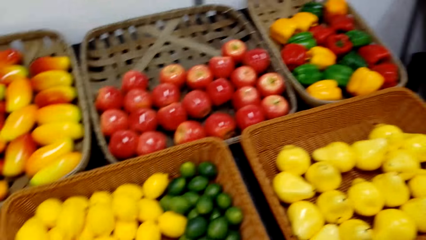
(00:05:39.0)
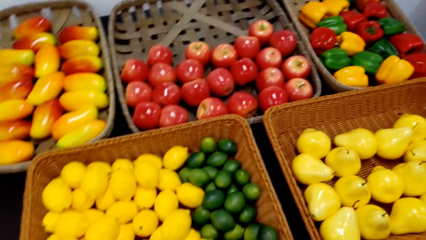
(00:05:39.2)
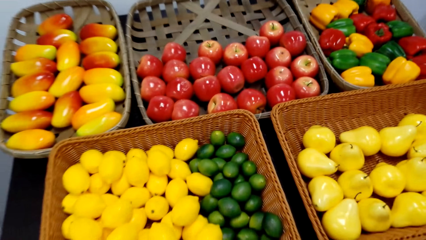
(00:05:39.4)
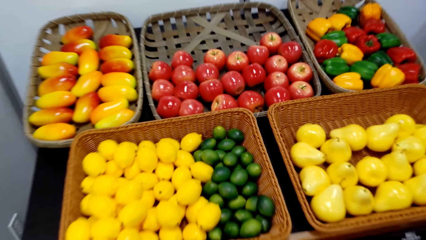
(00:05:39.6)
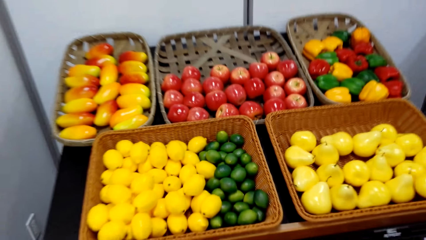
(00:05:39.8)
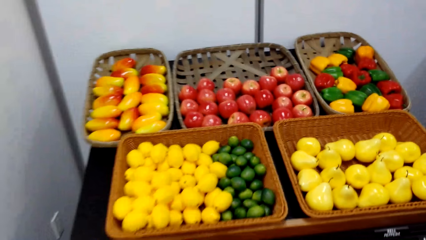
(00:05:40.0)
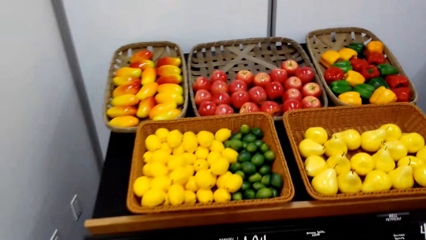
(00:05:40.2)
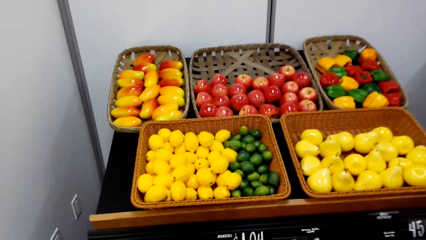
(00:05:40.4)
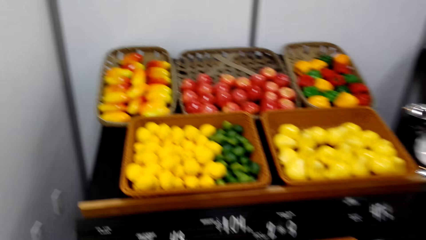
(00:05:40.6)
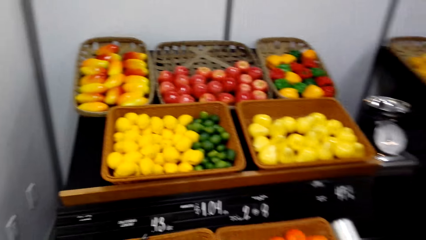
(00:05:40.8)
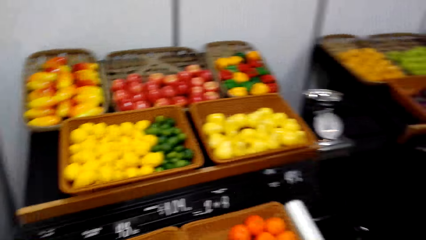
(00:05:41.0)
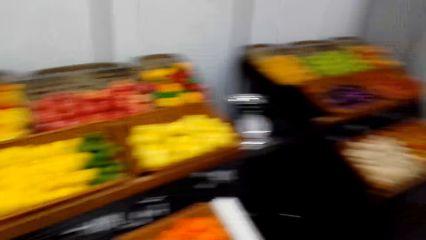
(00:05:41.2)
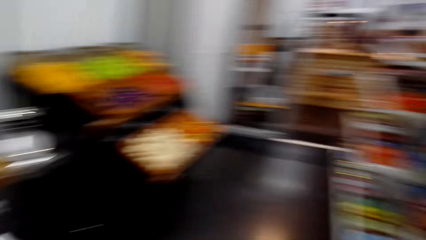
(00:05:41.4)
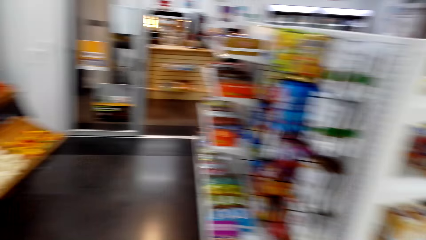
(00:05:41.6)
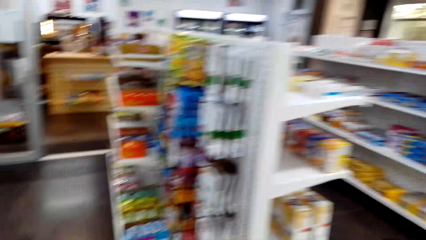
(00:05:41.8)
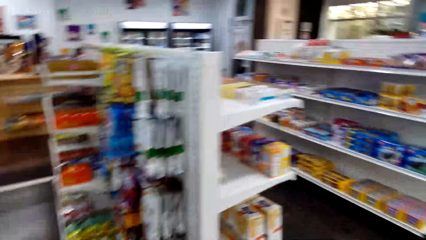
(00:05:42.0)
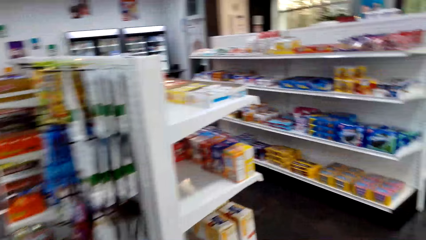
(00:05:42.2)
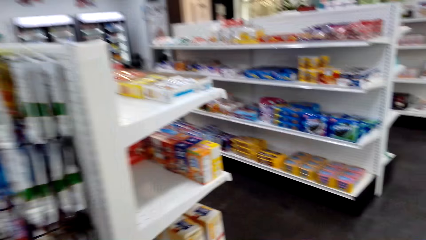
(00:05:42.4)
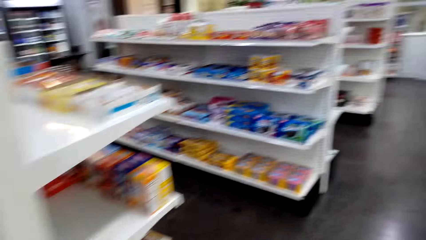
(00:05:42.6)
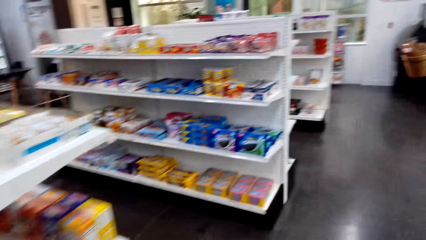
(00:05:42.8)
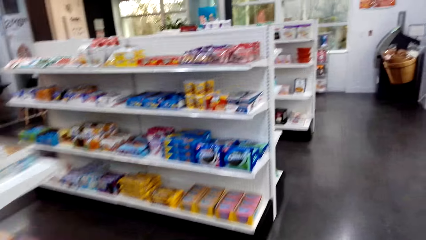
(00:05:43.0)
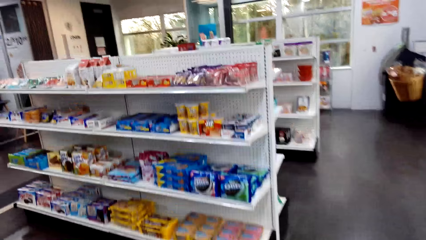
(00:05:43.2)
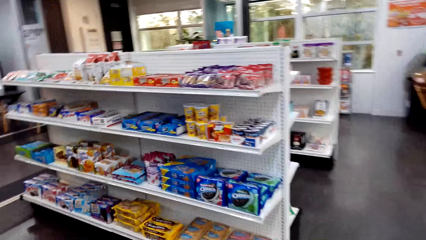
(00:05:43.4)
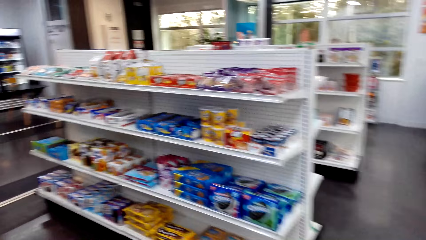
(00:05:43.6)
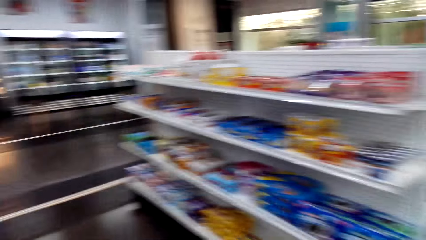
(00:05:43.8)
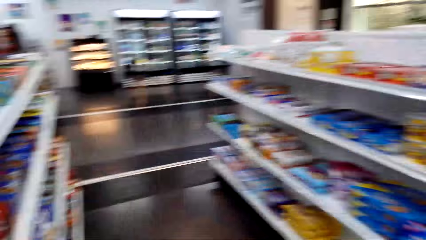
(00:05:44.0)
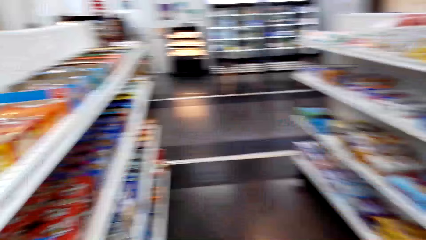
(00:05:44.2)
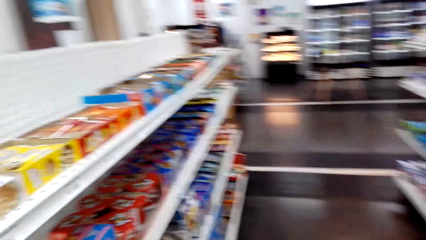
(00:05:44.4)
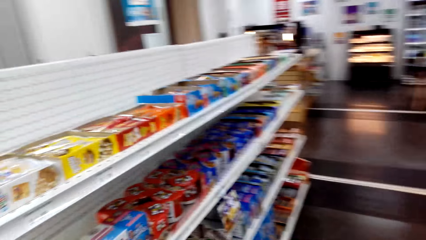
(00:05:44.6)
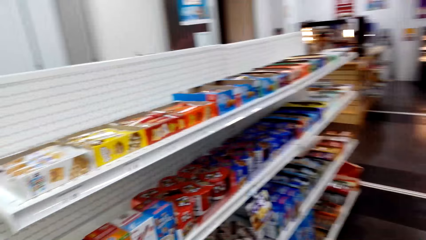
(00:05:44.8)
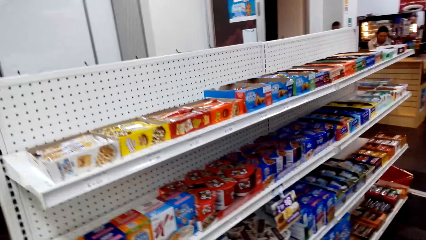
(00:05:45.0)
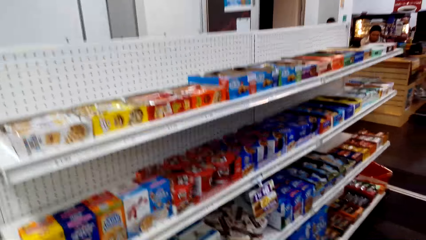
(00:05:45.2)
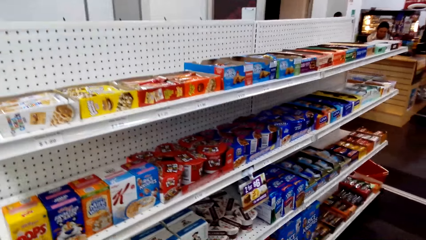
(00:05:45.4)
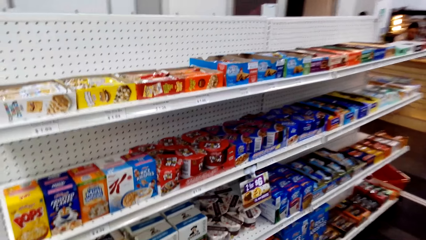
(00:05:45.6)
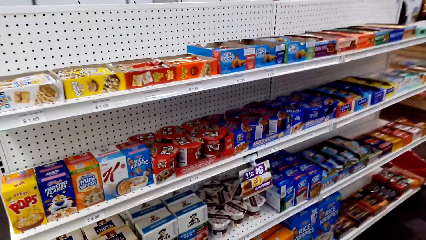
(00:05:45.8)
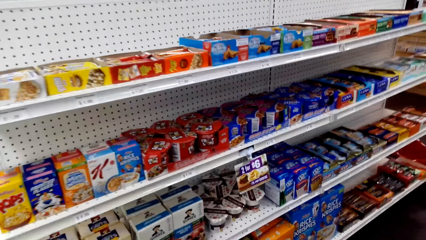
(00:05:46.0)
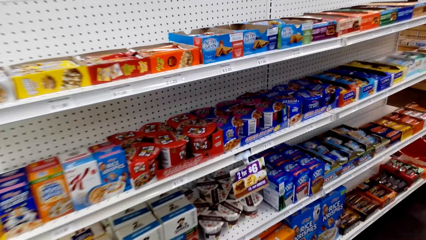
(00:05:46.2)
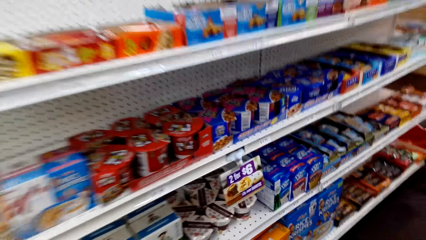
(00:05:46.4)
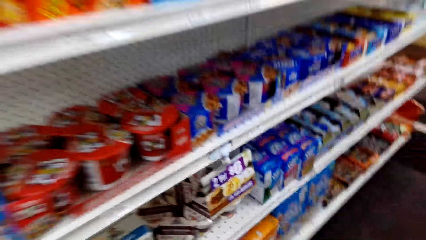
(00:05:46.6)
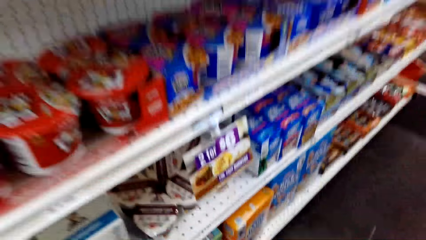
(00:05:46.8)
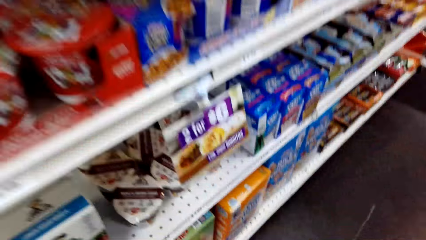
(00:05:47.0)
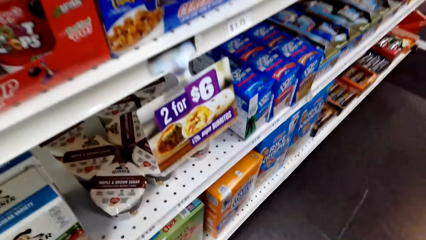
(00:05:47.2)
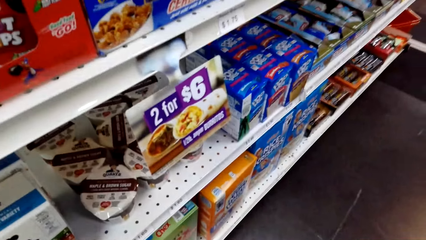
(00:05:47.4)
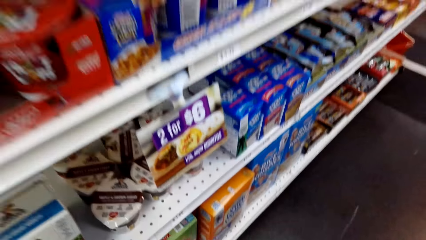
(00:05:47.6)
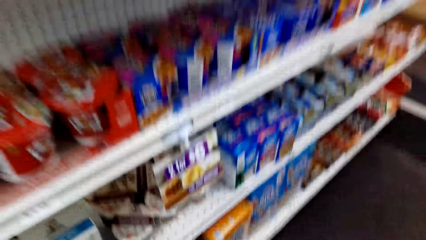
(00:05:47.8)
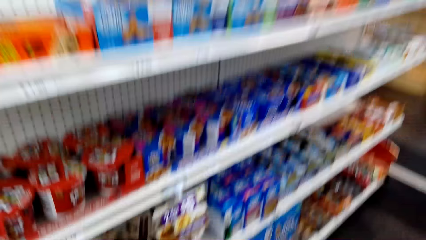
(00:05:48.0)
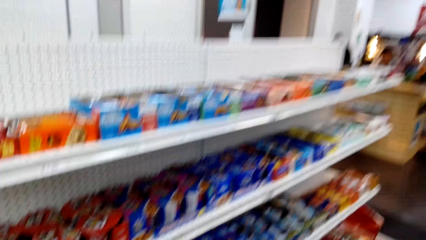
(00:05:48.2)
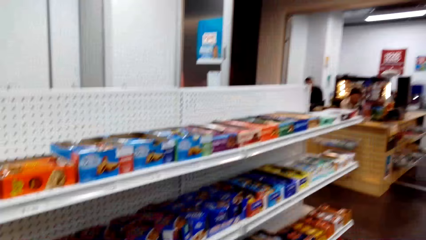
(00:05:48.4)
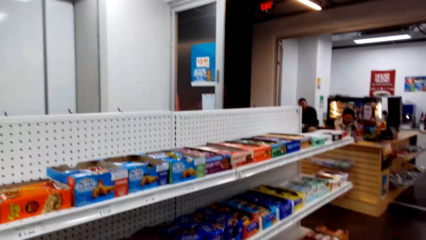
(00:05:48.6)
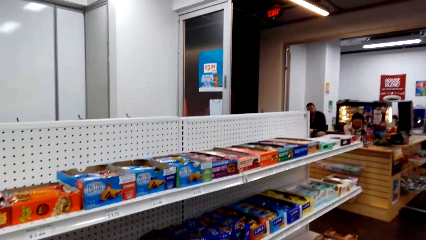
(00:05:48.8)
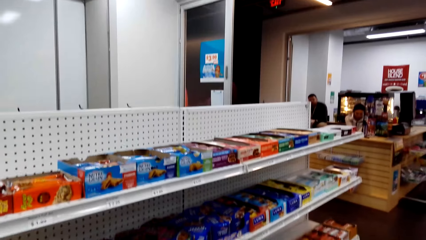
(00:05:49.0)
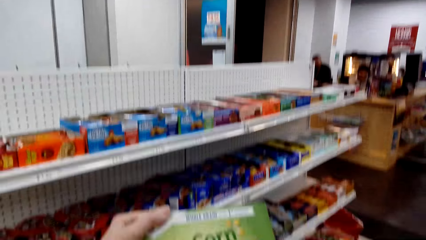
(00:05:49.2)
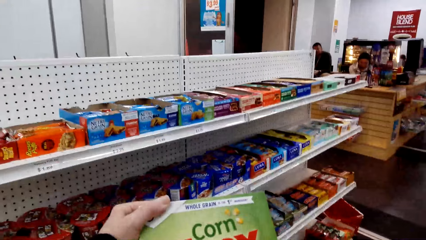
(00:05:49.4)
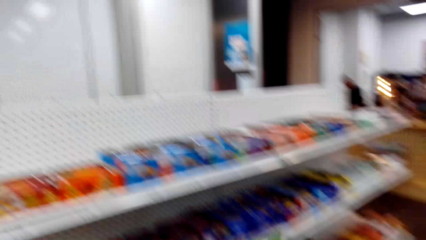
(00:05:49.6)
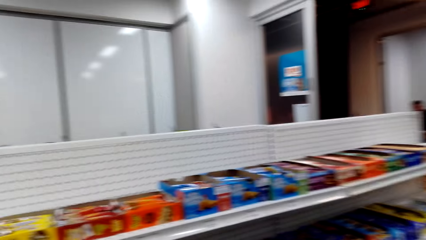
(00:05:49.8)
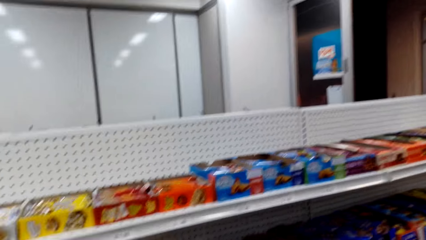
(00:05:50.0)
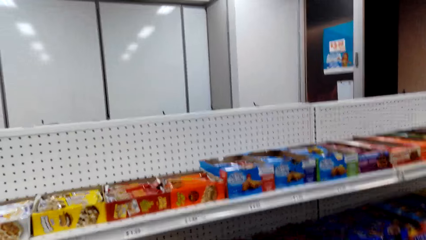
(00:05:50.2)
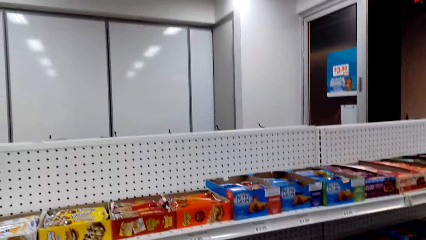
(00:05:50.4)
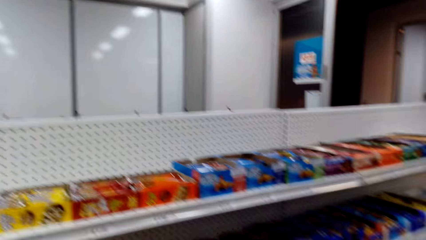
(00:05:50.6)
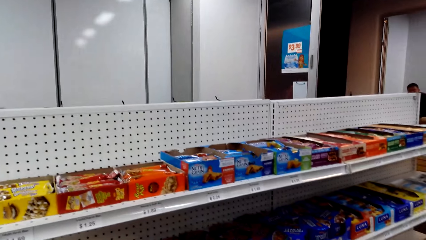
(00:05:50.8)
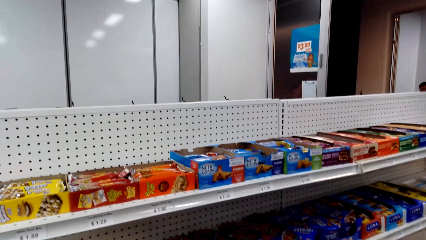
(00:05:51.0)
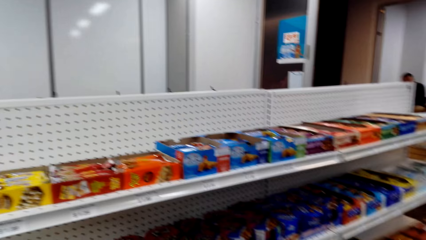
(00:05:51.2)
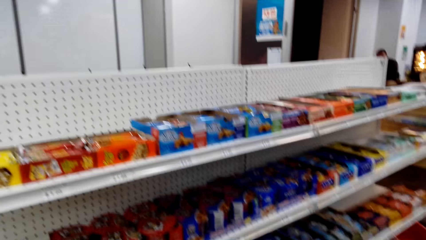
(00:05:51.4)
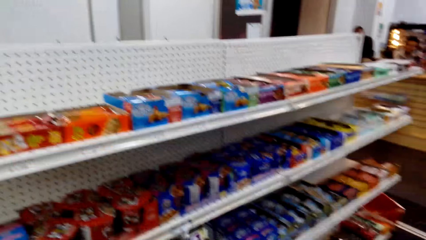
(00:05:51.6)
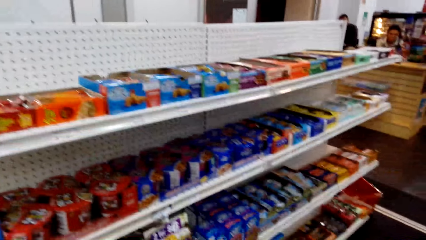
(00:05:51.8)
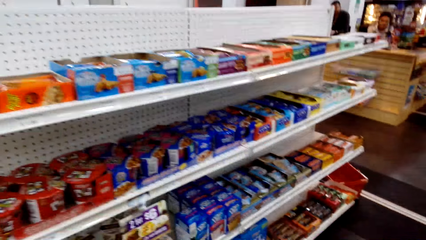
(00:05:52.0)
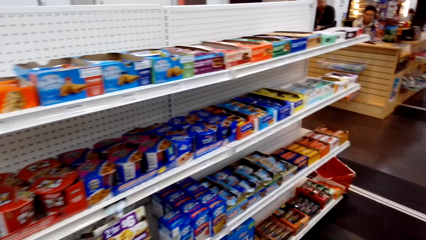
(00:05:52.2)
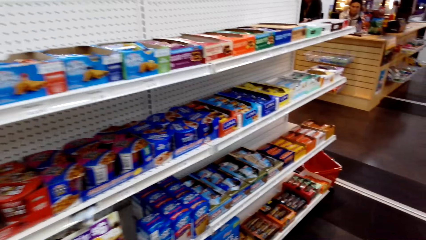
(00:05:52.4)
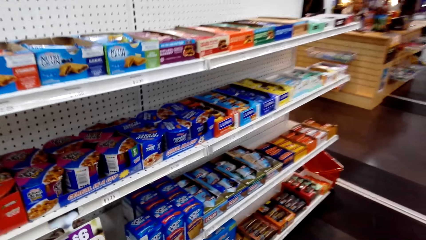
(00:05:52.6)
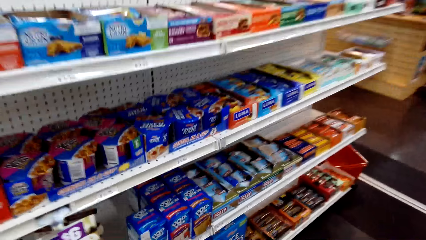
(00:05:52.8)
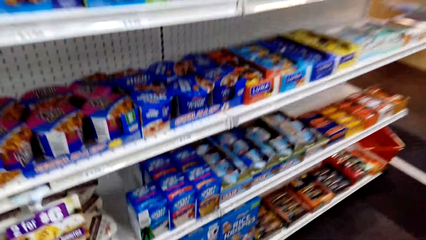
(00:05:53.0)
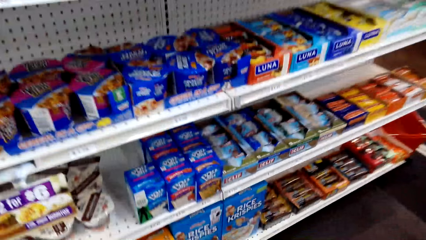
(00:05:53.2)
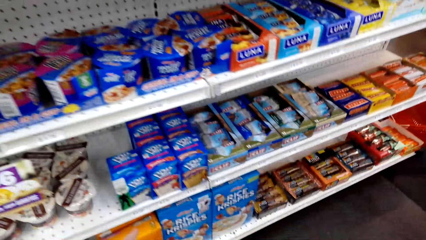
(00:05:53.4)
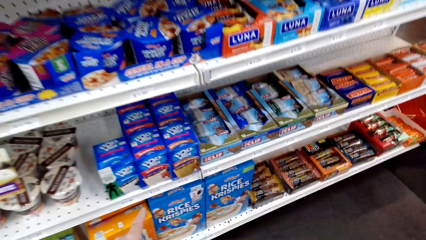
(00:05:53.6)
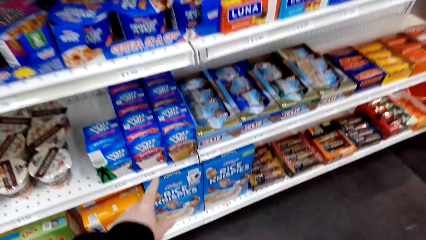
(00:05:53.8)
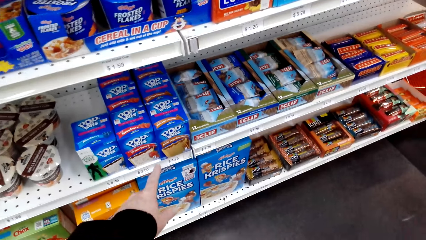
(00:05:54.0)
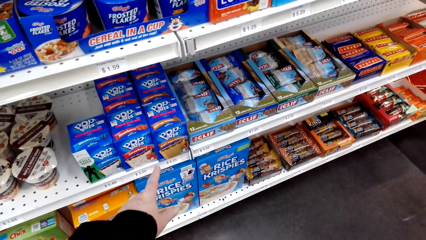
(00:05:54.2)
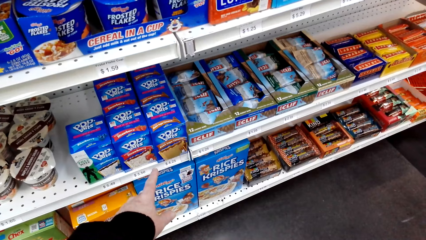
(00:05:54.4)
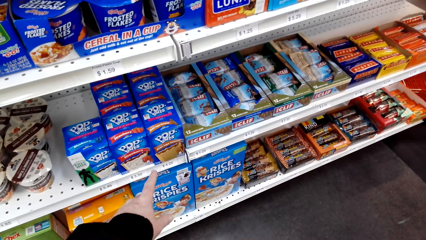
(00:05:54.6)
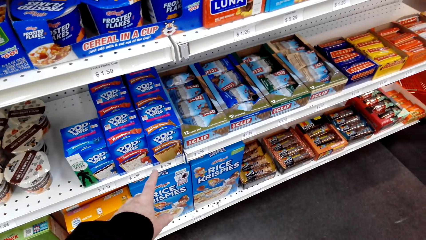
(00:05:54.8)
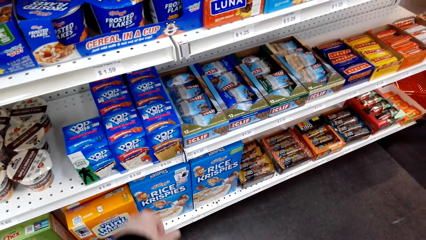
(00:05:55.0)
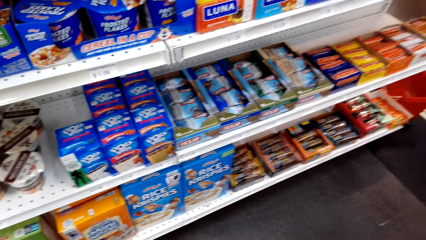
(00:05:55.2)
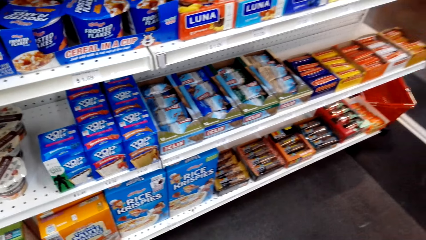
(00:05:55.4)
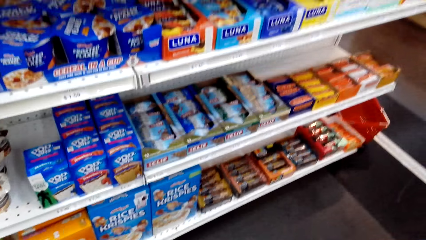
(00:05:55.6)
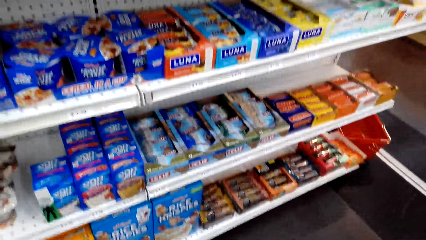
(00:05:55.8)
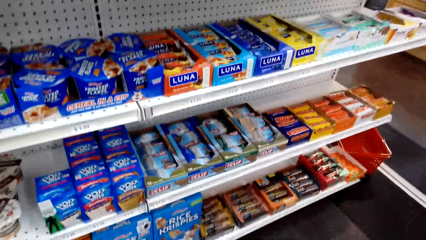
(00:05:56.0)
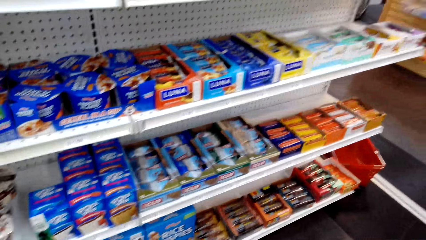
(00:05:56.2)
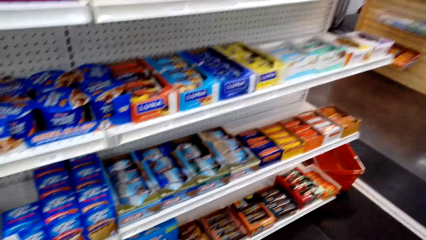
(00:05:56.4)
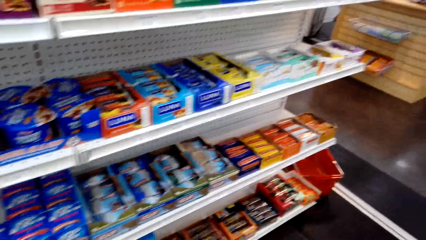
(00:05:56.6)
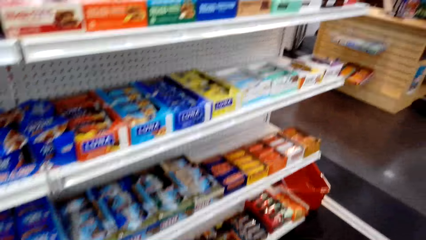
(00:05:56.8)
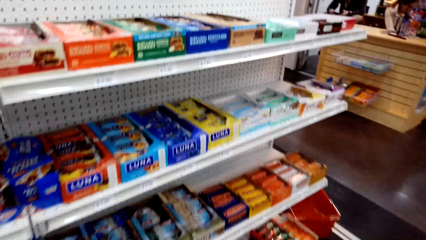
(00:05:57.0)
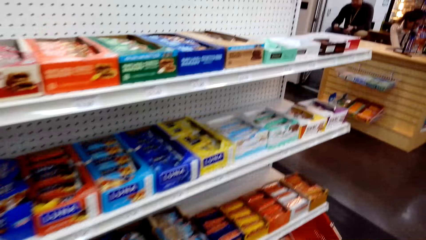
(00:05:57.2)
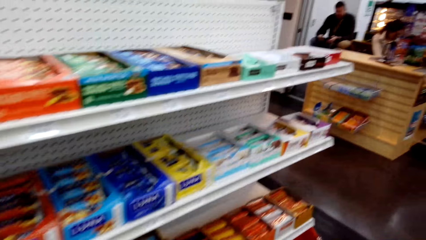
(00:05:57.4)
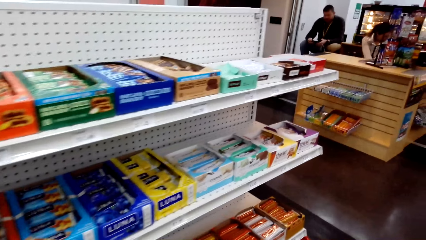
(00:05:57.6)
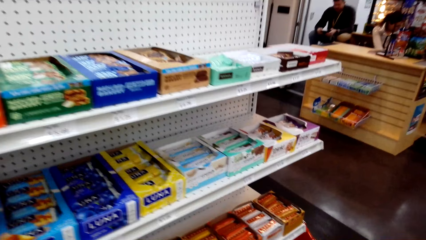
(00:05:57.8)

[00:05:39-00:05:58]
The camera wearer looks at the fruits. They look at the shelf. They walk in the shop. A lady appears. A man appears. The camera wearer looks around. They look at the sachet. They look at the shelf. They move the hand. They step forward.
